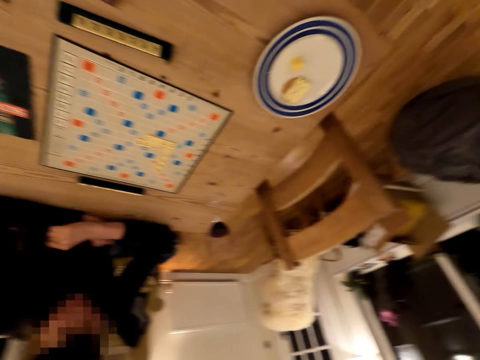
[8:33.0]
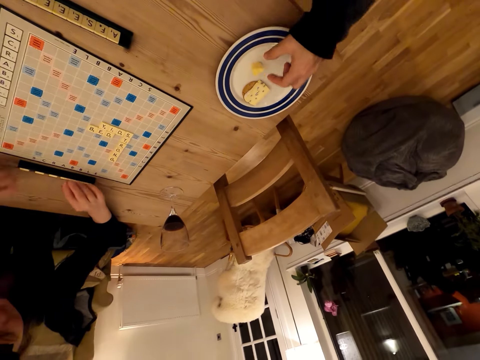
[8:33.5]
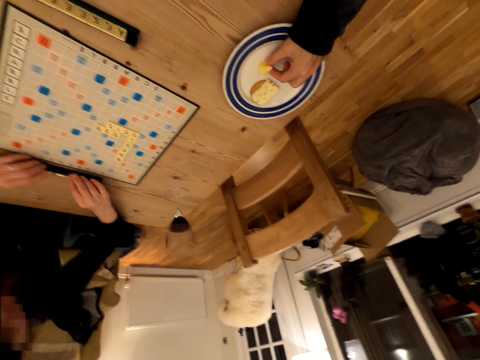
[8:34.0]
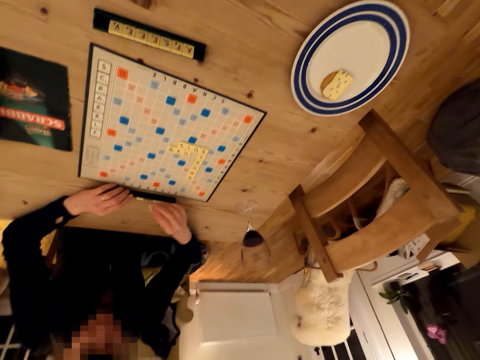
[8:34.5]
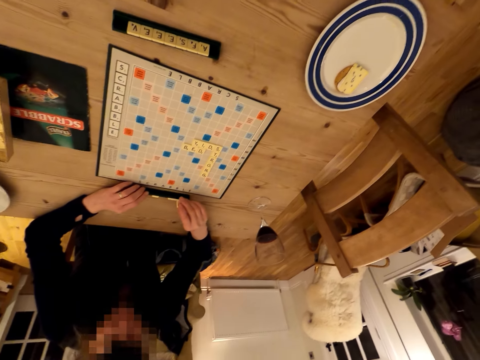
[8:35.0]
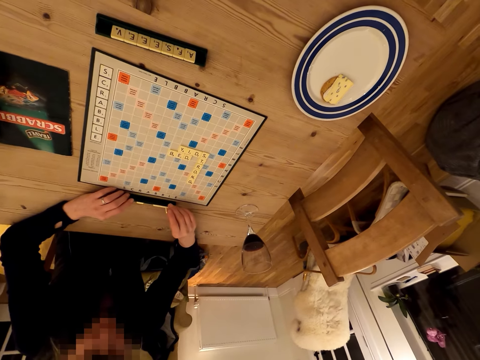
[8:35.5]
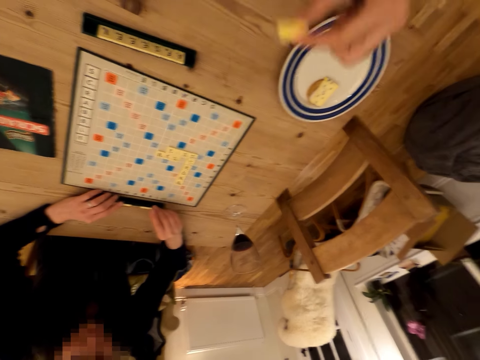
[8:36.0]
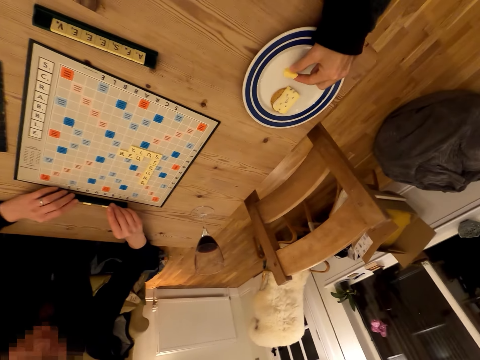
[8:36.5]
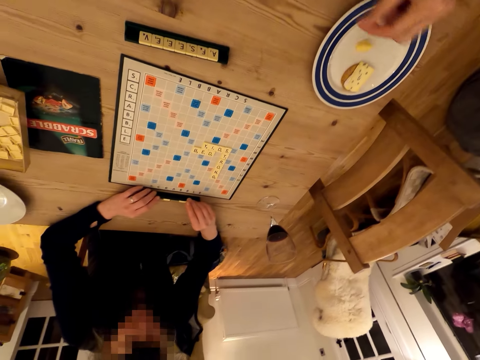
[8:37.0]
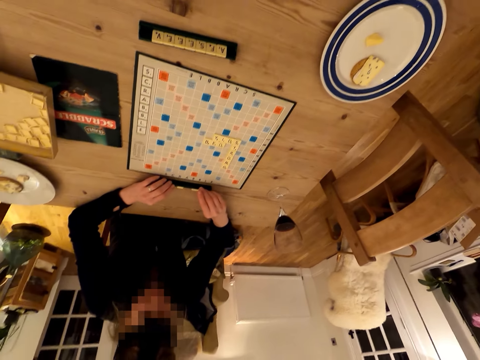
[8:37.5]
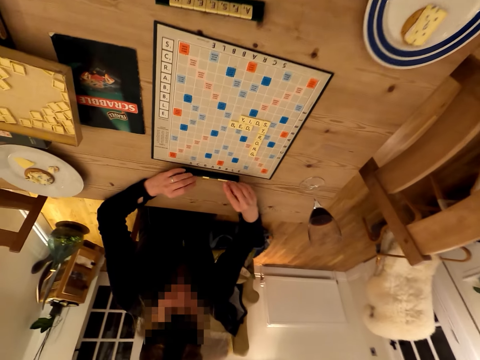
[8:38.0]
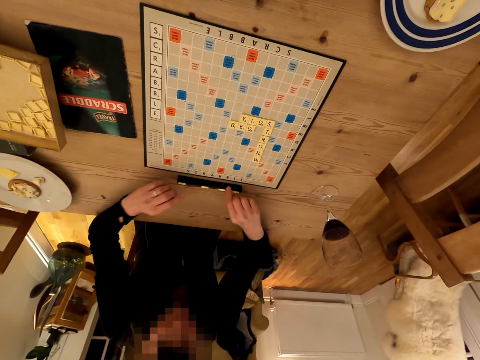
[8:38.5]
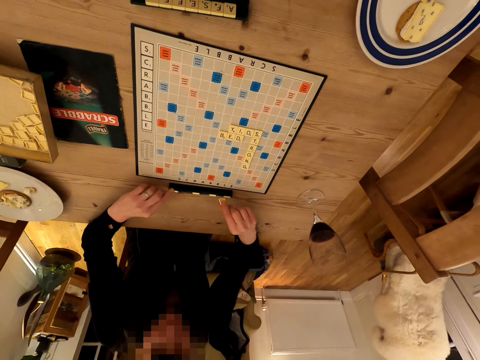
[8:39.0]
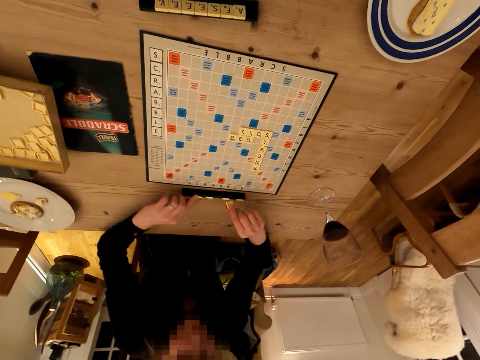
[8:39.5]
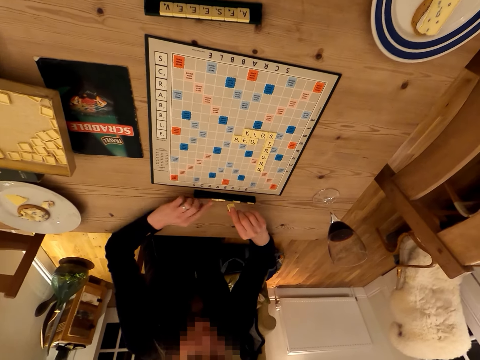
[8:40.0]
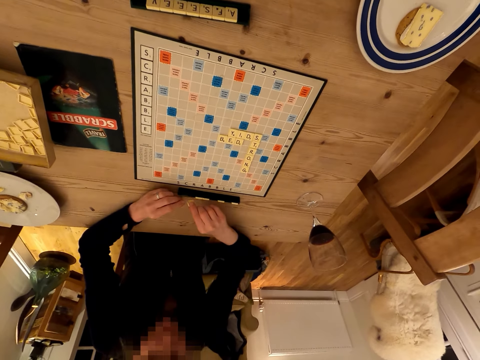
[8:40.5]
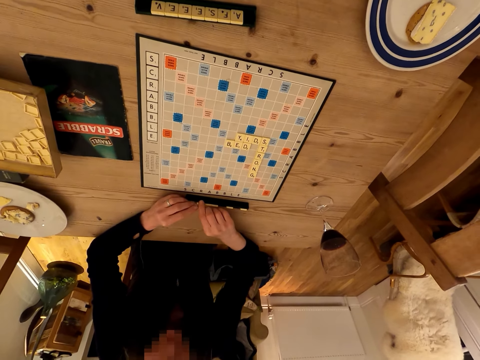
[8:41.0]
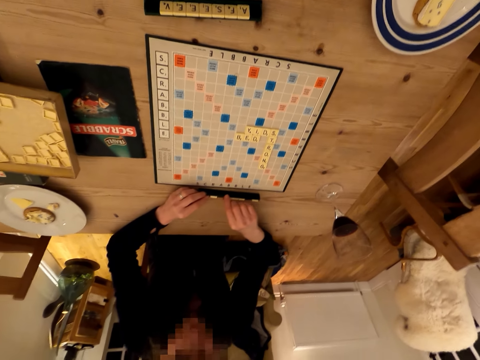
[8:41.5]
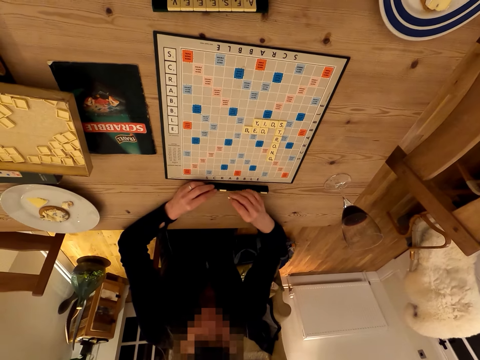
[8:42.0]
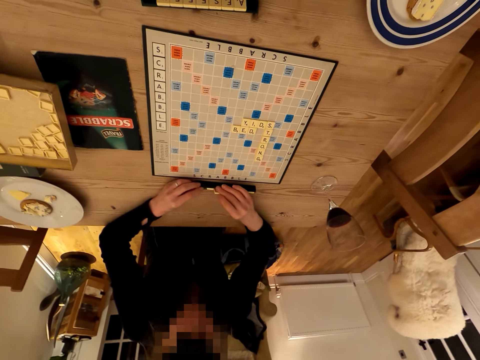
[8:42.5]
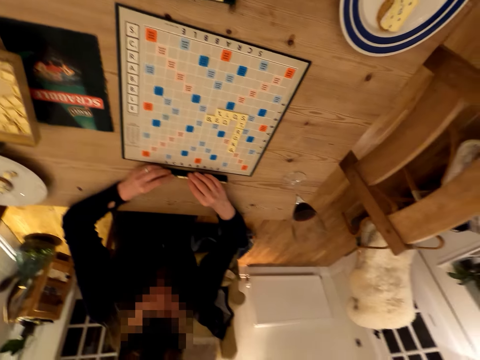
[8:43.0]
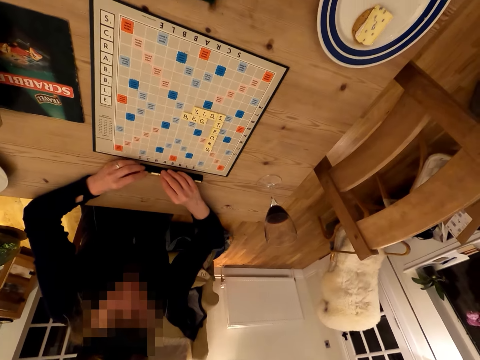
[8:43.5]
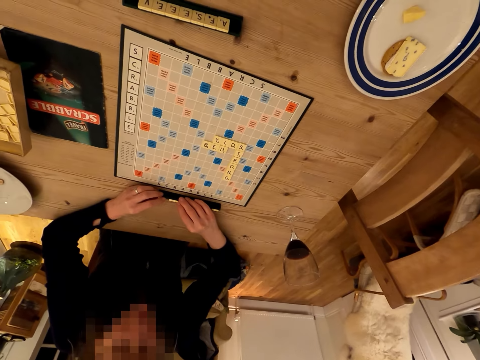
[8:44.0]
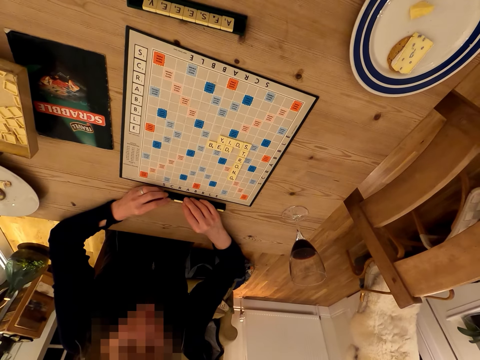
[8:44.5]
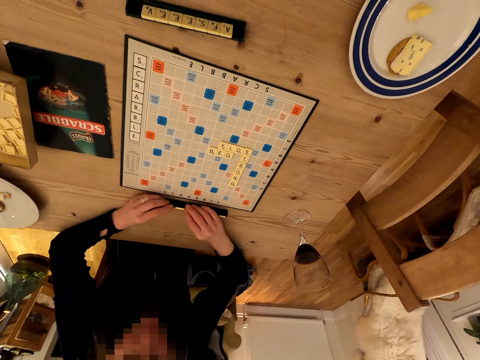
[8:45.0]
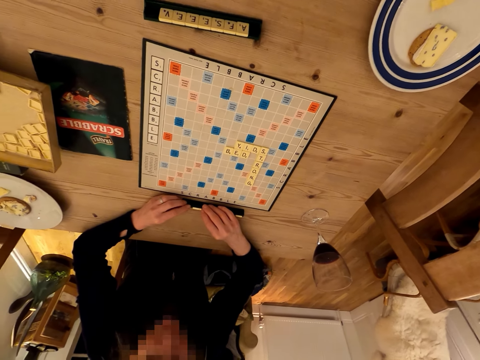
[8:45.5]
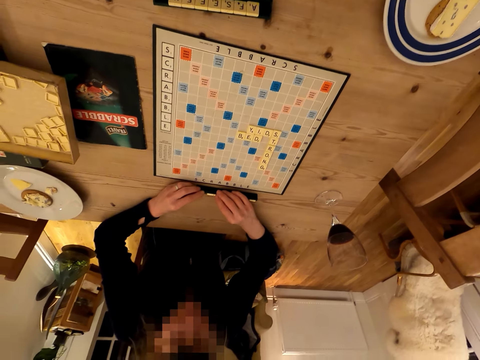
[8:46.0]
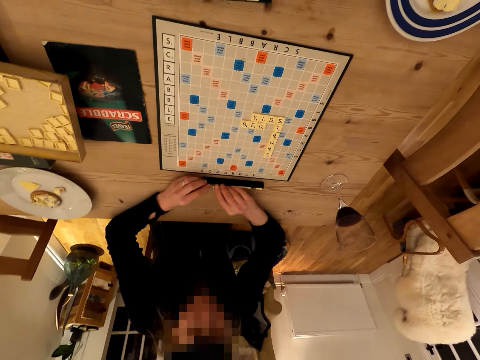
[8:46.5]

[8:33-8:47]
A woman touches scrabble letters. The camera wearer picks up a cake or cheese. The woman fixes the Carcassonne puzzle. The camera wearer places the cake on the plate. The woman touches the scrabble letters. The camera wearer looks around.

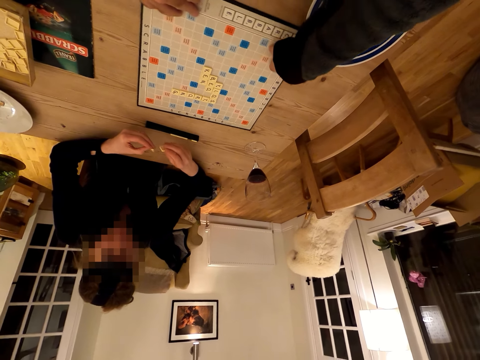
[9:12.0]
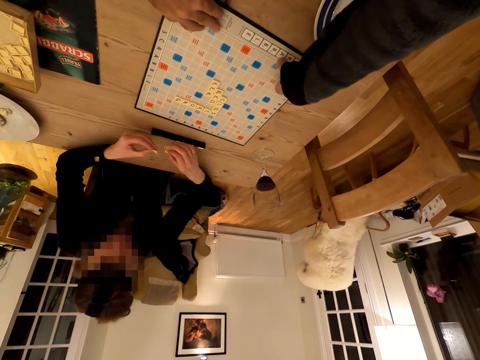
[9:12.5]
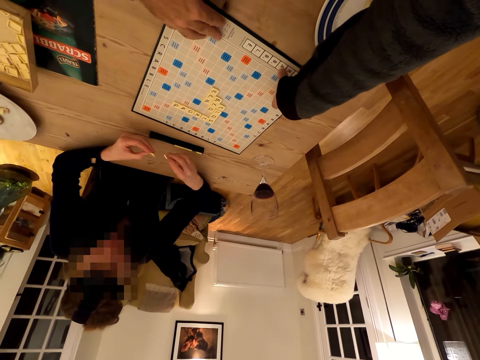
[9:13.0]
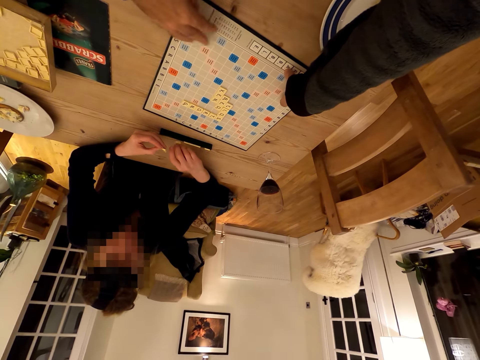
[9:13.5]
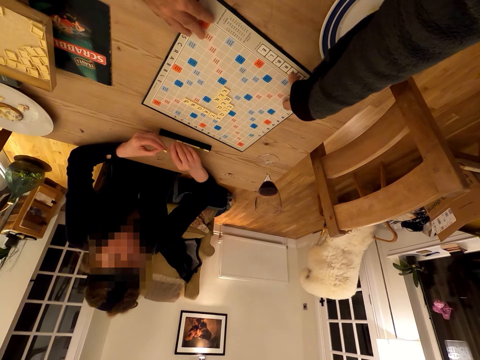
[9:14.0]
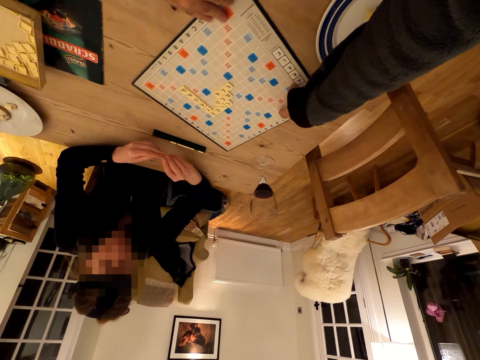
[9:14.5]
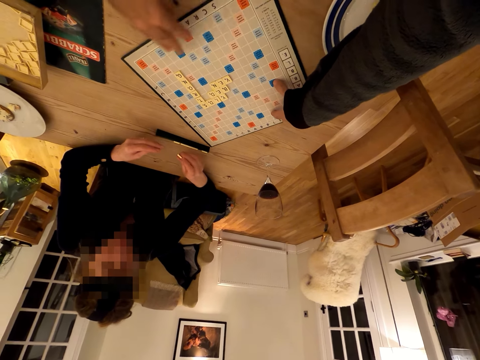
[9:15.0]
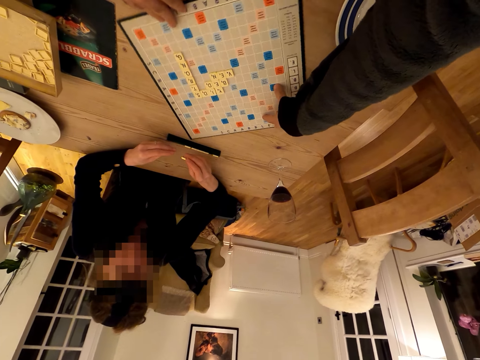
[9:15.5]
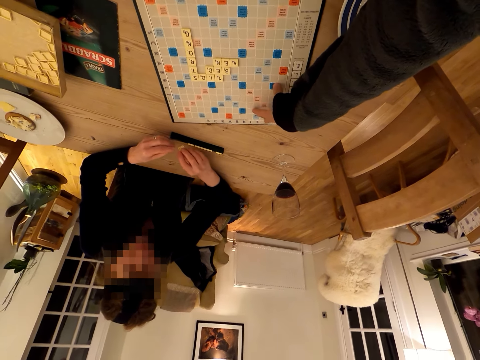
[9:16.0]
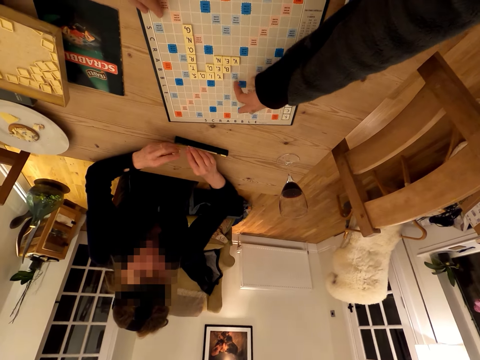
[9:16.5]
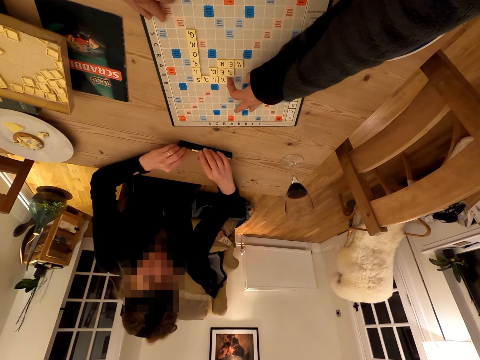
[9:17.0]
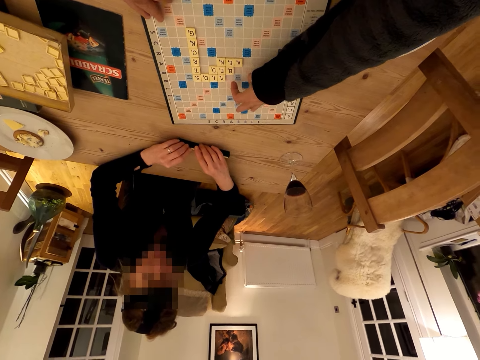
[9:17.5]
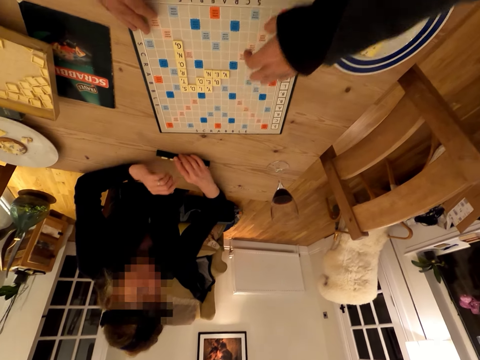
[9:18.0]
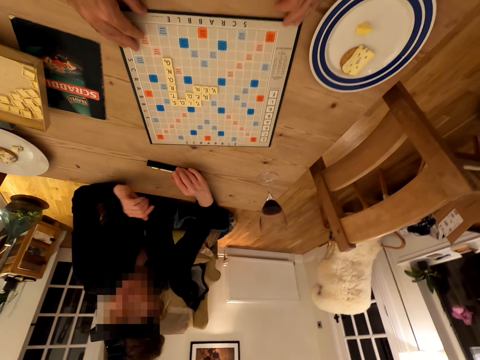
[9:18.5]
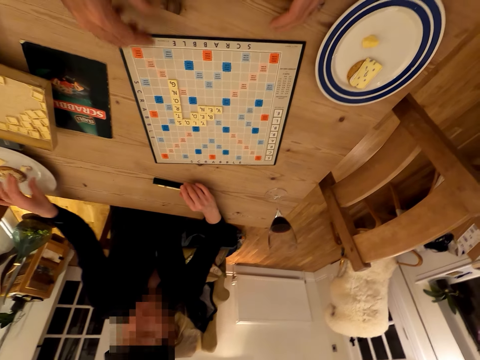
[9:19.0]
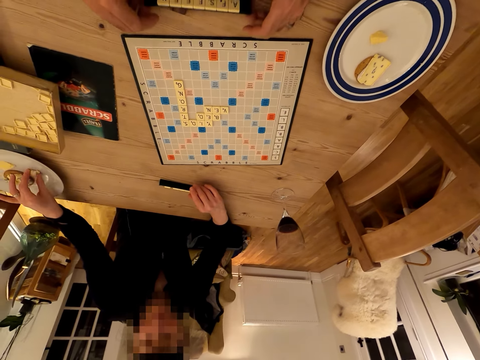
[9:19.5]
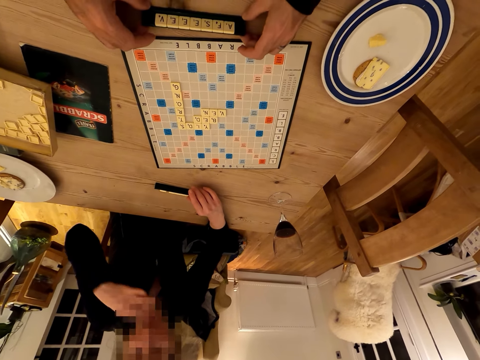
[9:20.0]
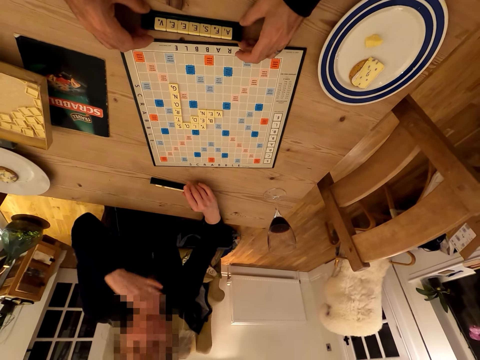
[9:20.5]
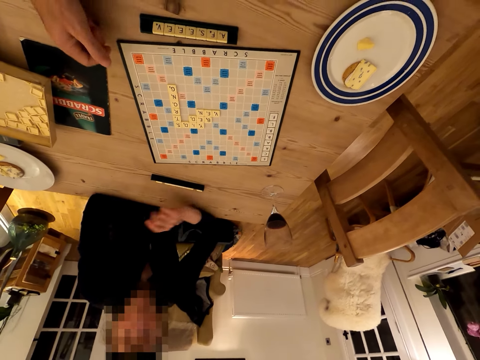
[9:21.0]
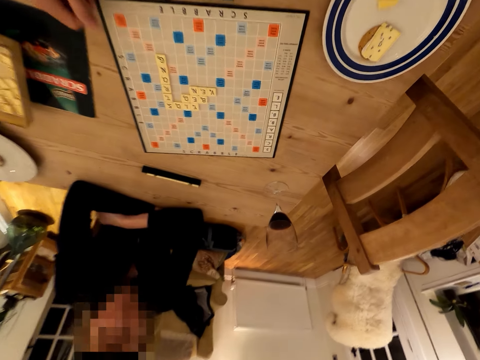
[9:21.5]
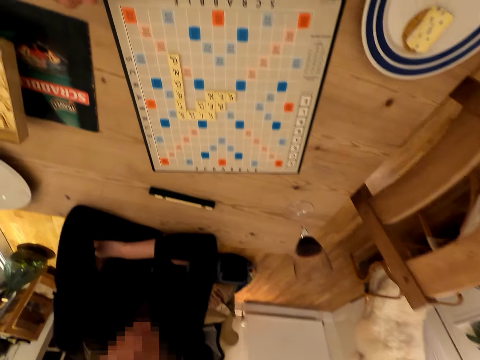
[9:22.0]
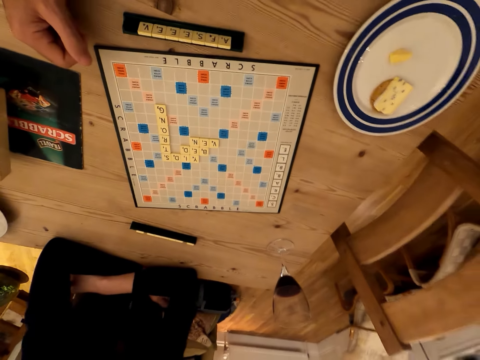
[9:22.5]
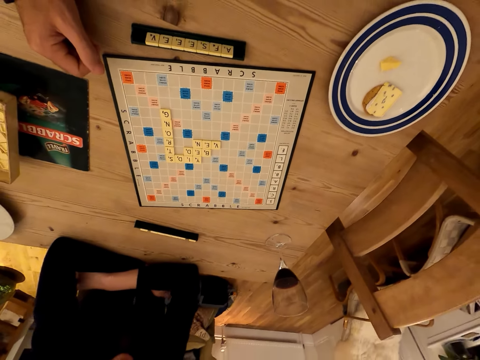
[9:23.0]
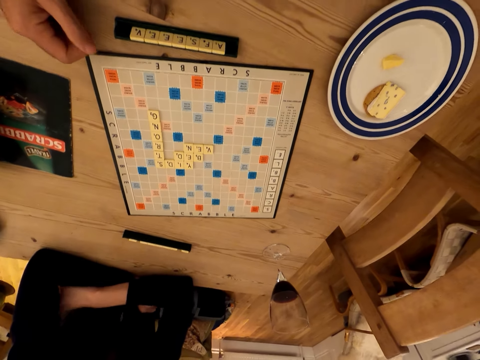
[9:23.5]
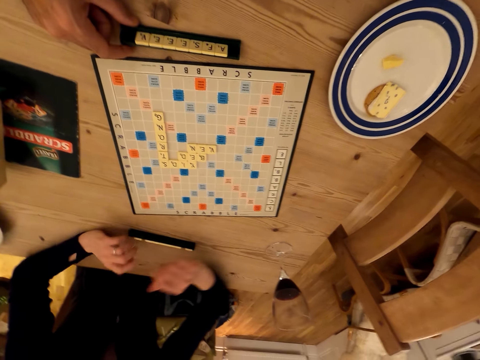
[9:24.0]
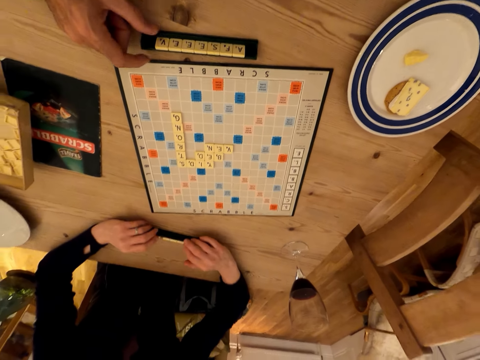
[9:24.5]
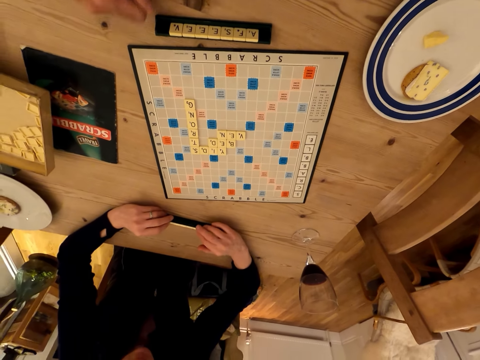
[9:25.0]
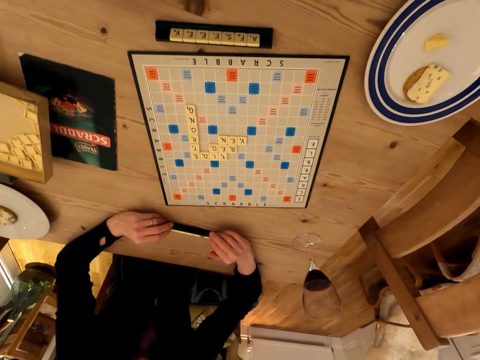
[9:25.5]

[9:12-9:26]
A woman plays the scrabble game. The camera wearer moves the Carcassonne board game. A person fixes the Carcassonne puzzle. Another person holds the scrabble letters. The camera wearer moves a scrabble tile. The other person eats the snack. The camera wearer moves the scrabble tiles holder. They look at the scrabble board game.
